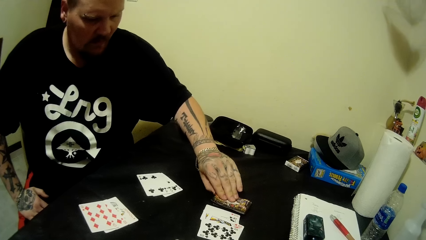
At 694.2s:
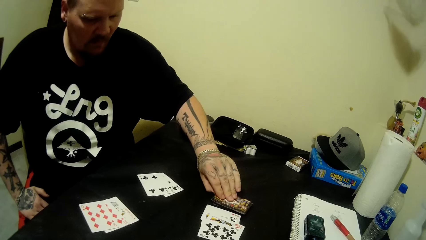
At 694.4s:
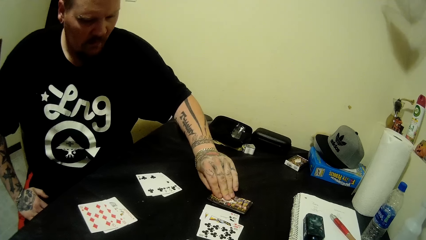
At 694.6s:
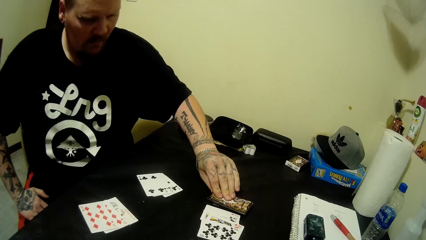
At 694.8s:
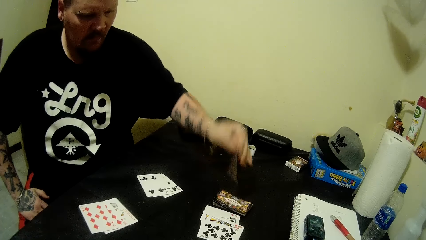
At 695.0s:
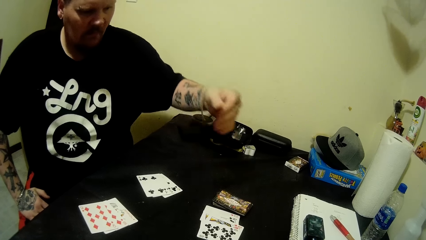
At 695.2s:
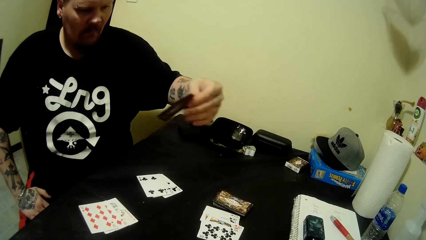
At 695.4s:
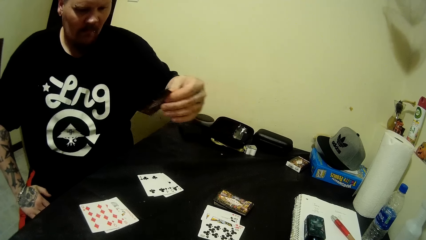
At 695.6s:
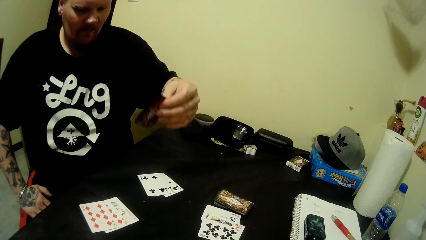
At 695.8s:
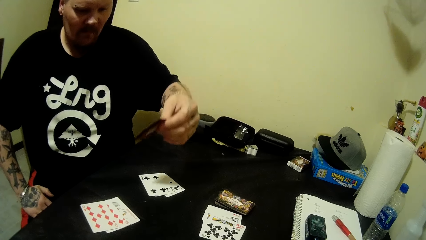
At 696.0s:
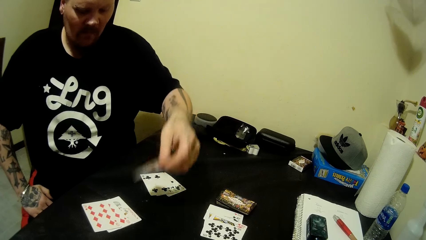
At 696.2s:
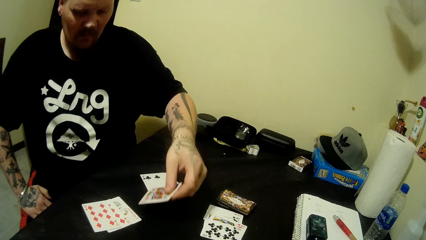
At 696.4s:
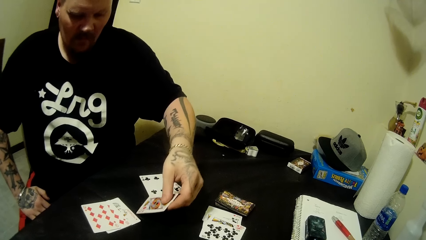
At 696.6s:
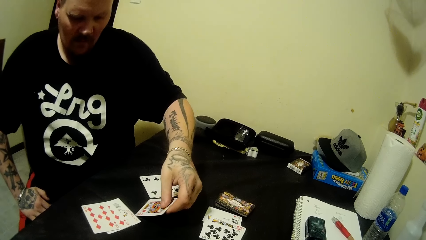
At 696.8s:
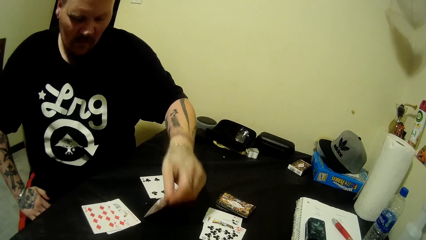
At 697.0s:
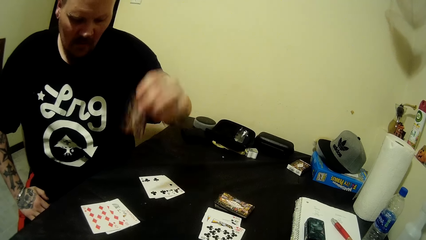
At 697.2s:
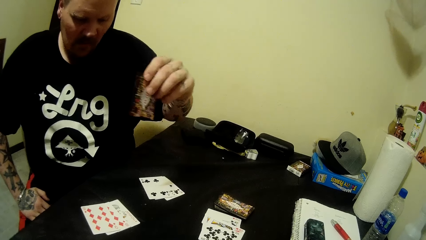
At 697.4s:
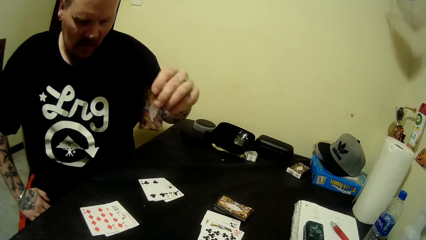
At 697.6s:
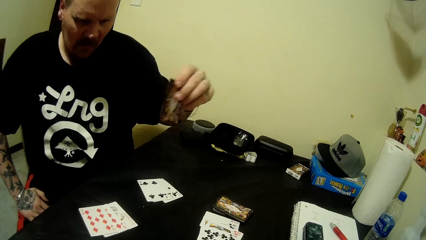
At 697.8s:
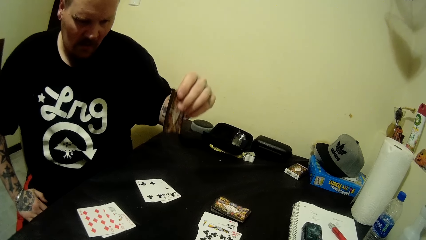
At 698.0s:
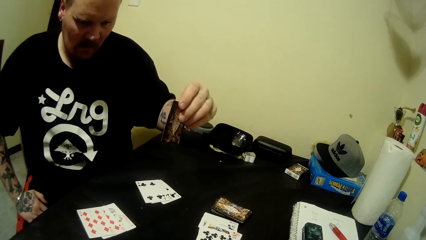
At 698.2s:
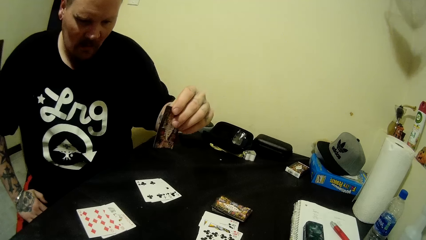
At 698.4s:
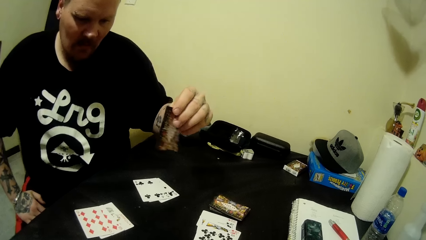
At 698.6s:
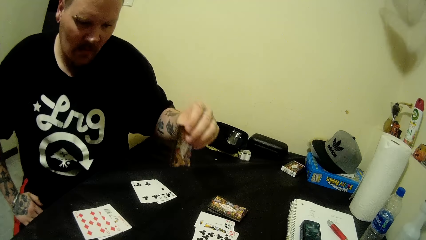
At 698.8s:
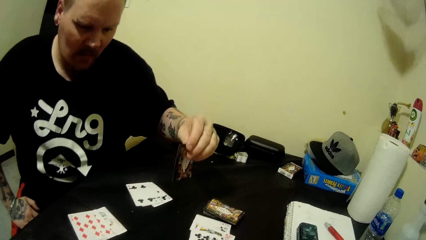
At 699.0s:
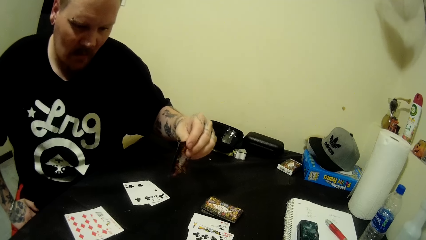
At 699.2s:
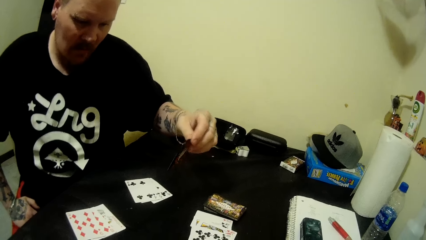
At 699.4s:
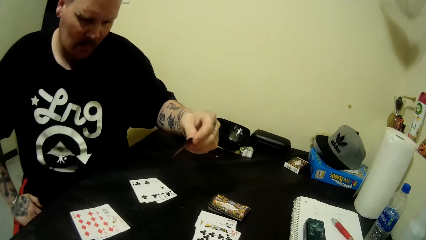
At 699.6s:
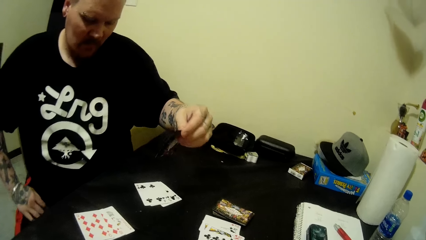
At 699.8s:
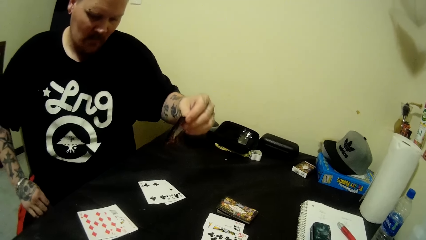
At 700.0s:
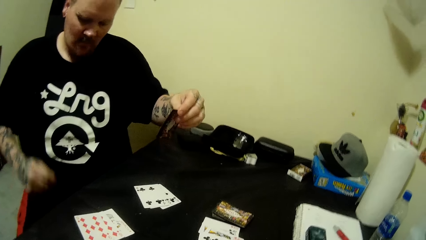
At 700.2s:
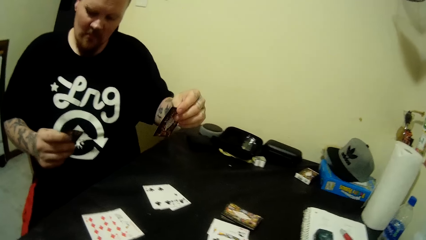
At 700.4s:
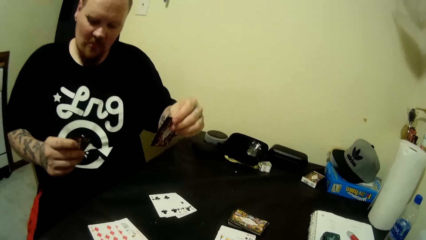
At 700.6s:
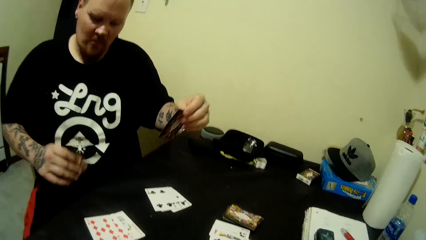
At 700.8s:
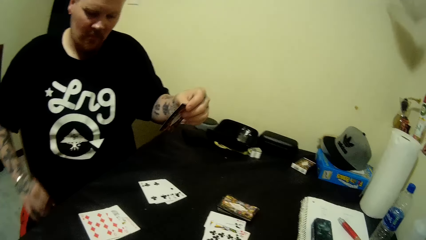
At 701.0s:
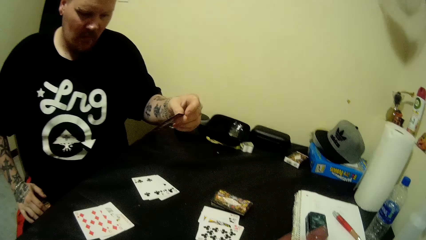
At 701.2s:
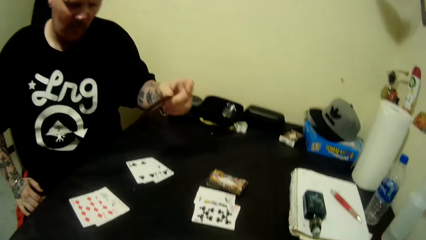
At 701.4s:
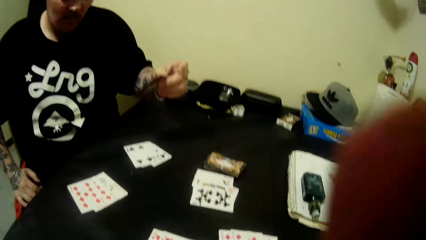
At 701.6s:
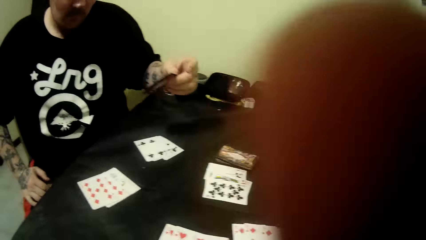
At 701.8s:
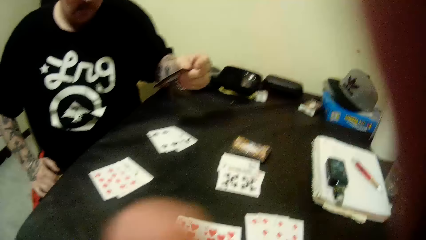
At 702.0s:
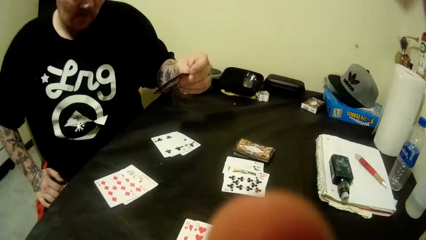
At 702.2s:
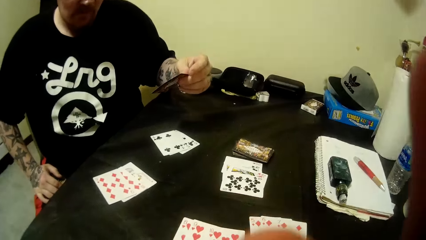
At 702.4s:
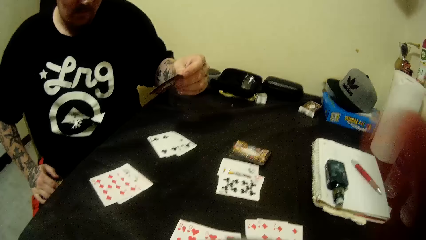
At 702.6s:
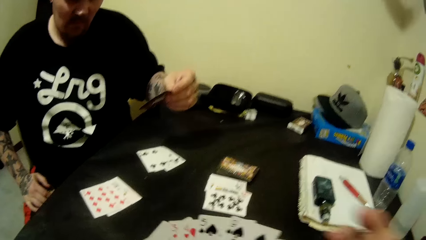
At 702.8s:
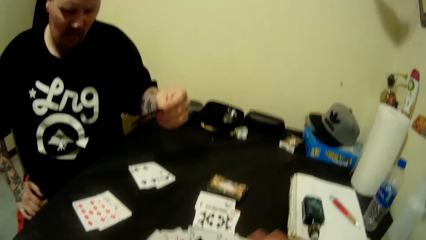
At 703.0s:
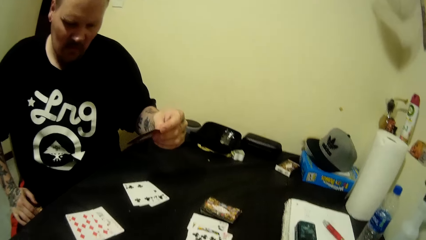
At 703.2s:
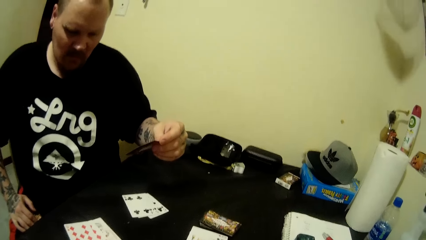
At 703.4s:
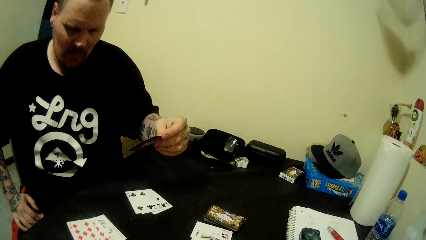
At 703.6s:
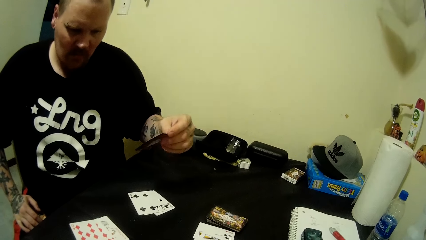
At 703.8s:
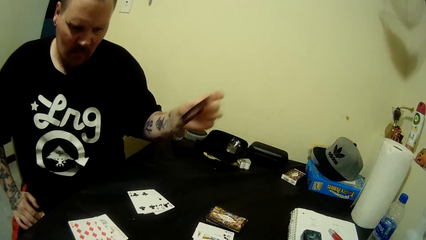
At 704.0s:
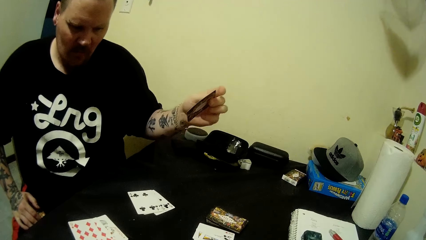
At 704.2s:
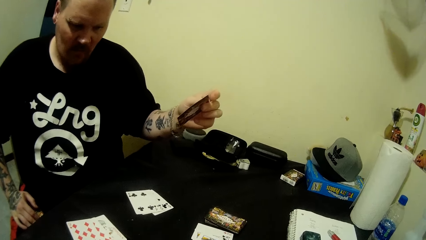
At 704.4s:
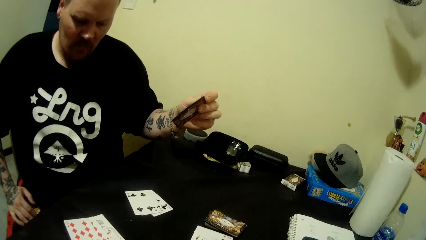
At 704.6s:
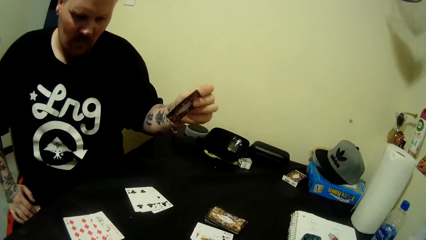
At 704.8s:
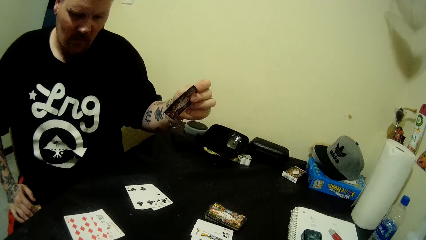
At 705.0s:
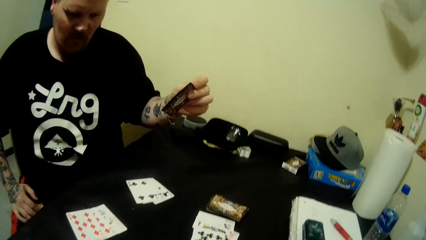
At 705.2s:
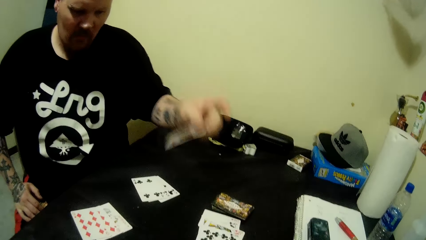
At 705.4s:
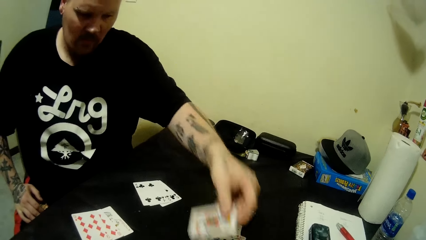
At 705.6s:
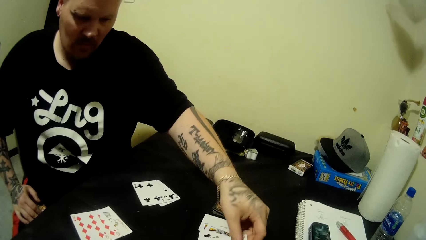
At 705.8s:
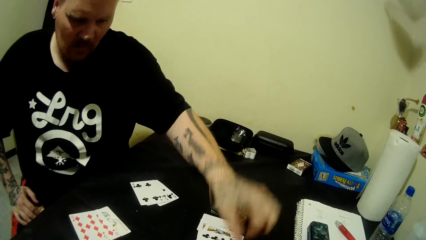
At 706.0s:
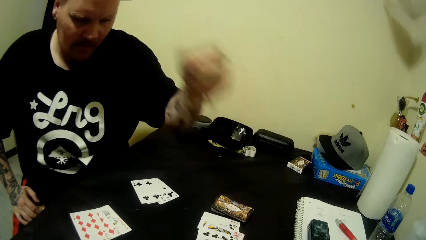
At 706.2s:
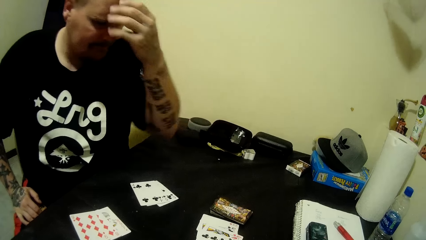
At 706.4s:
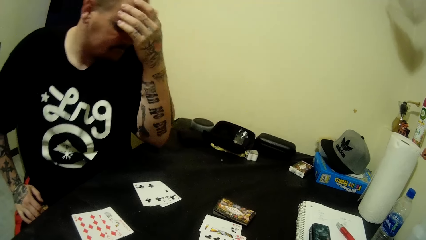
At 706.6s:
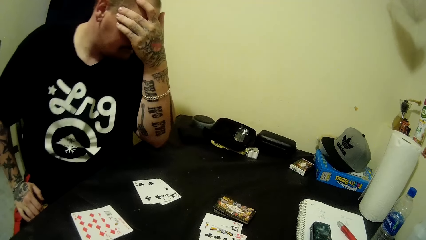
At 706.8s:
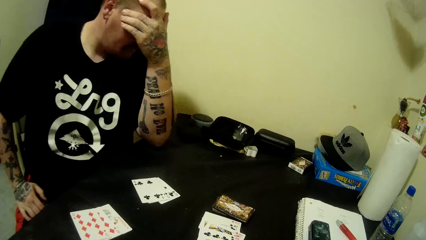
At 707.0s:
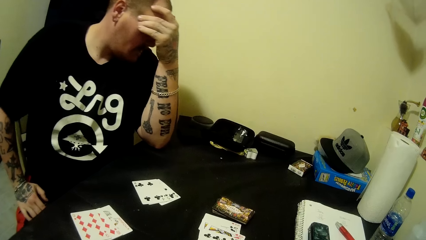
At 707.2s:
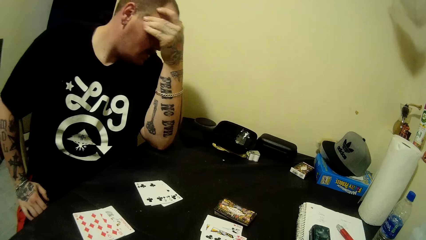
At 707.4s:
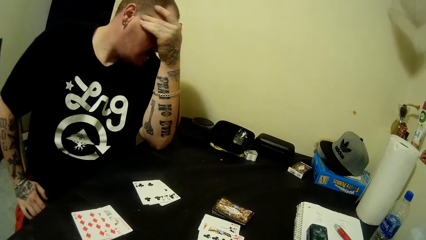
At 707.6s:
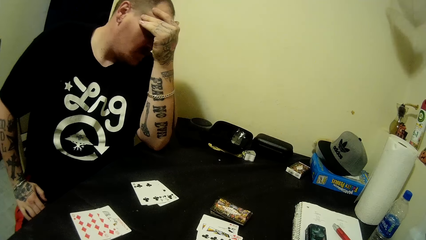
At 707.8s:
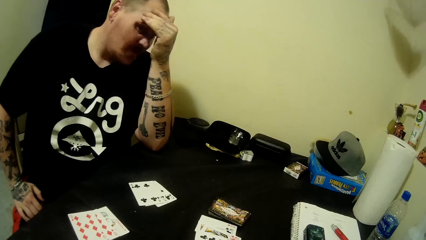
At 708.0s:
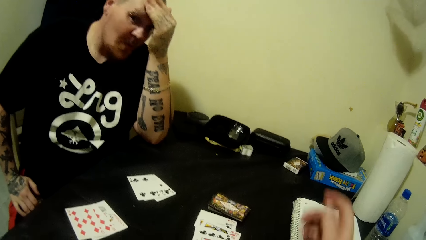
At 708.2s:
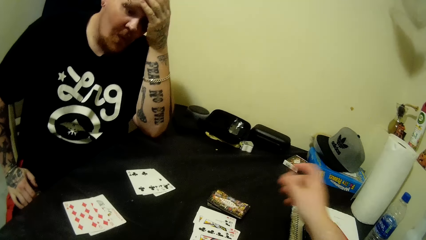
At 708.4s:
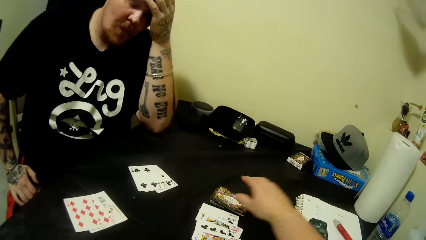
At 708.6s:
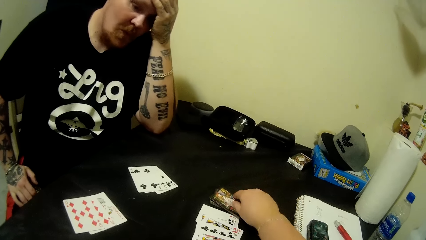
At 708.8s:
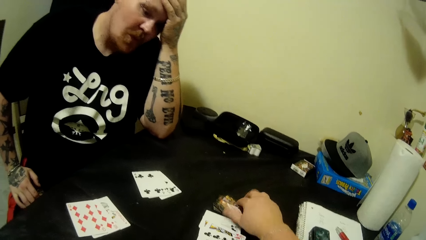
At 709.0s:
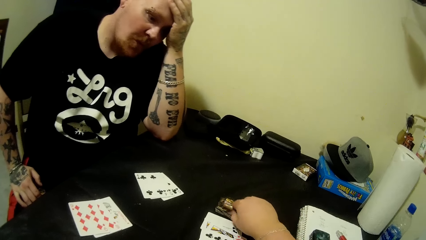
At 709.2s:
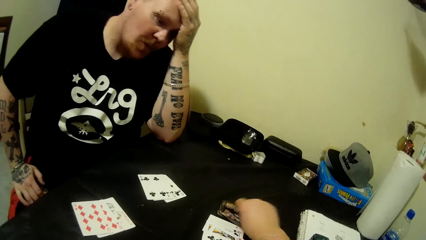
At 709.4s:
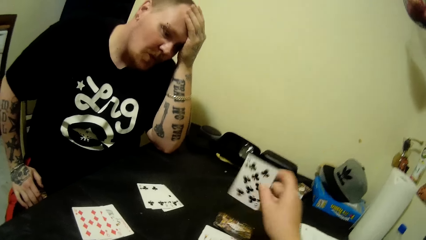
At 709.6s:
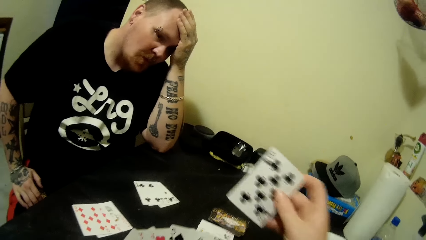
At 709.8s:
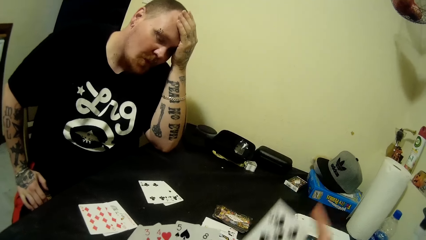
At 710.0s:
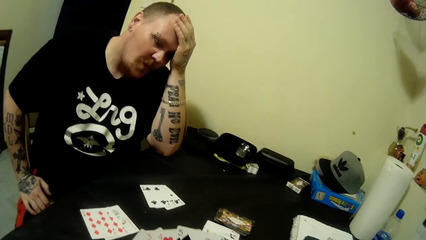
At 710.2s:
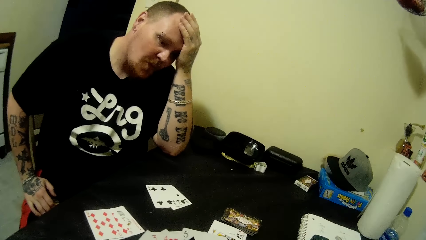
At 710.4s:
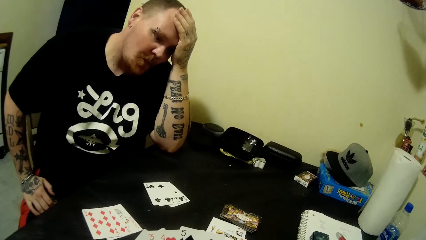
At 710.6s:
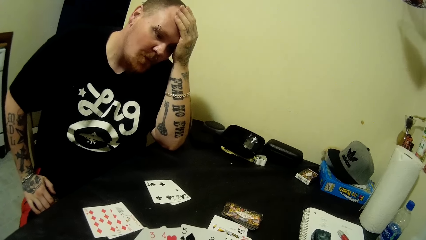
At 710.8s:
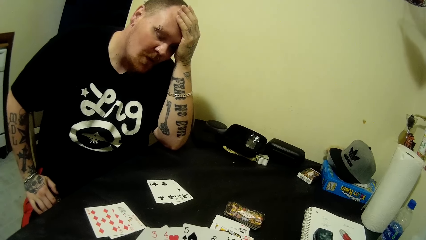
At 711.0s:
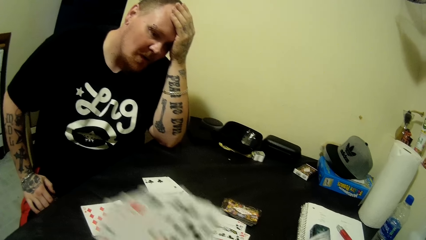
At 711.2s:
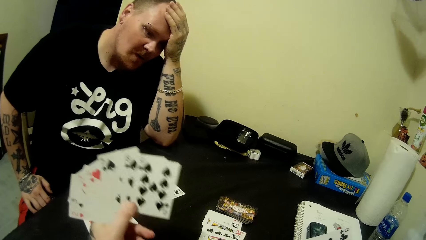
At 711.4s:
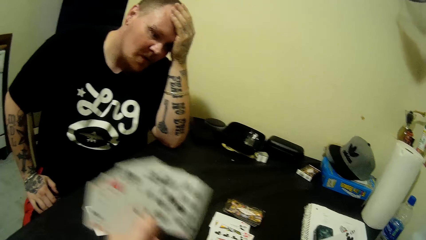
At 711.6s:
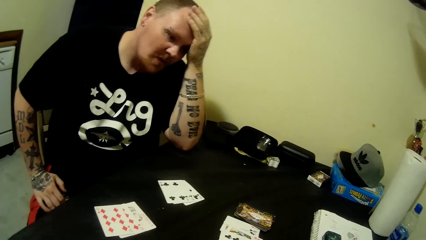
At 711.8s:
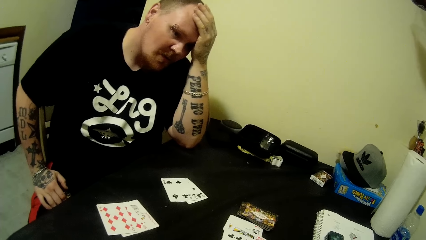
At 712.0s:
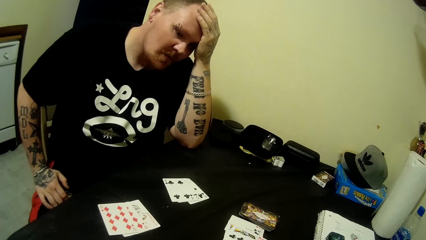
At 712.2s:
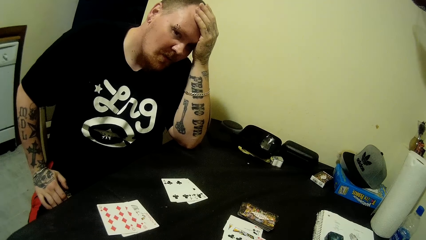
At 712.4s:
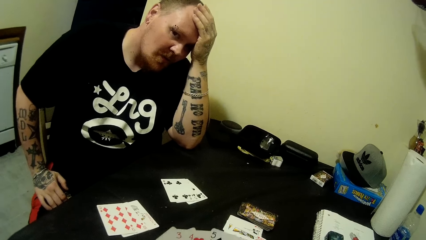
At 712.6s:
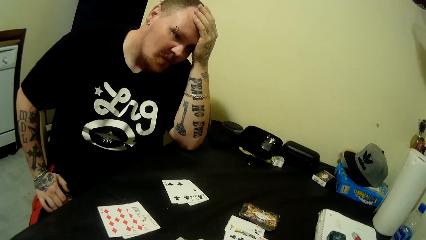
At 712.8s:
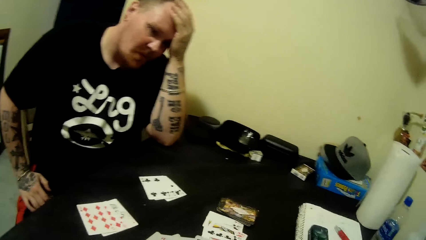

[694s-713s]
A man picks up a card on the table with his left hand. He looks at the cards, holds the card on the table and moves his hand around. He examines the card in his right hand. The camera wearer moves her hand around the camera. The man holds the card. The camera wearer raises her right hand to her head. The man looks around. The camera wearer looks around. The man drops the card on the table with his left hand. He touches his face with his left hand. He scratches his face and looks around. The camera wearer picks up a card from the table with her right hand. She looks at the card. She looks at the cards. She moves the cards around. She raises the cards in her left hand. She looks around.
